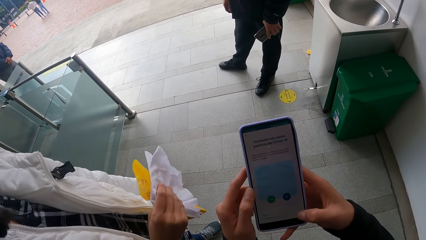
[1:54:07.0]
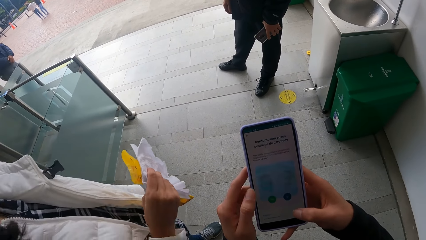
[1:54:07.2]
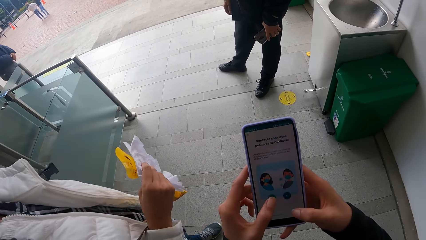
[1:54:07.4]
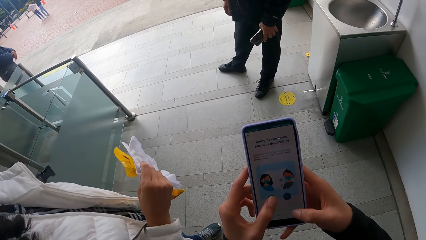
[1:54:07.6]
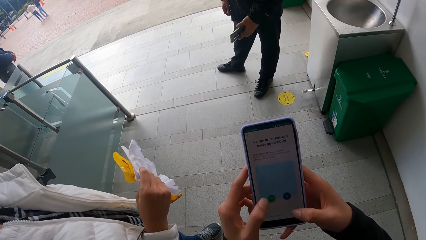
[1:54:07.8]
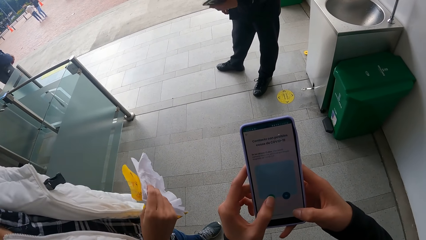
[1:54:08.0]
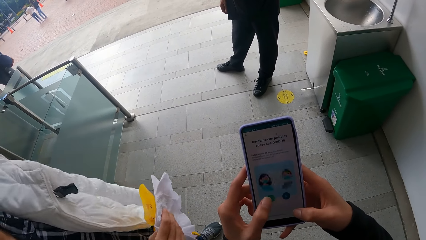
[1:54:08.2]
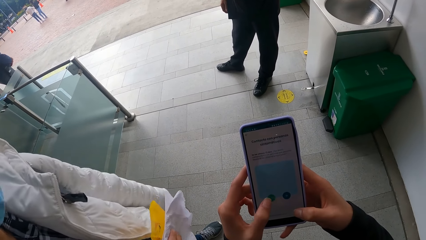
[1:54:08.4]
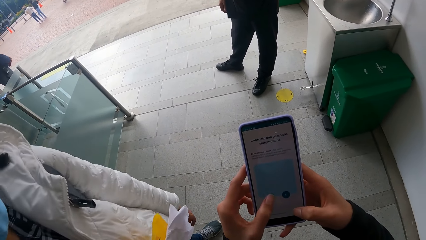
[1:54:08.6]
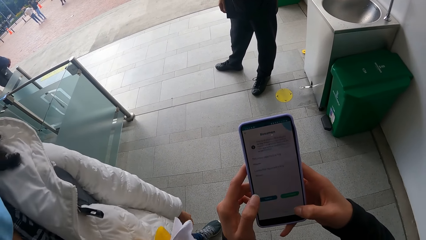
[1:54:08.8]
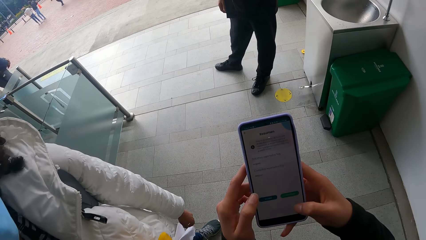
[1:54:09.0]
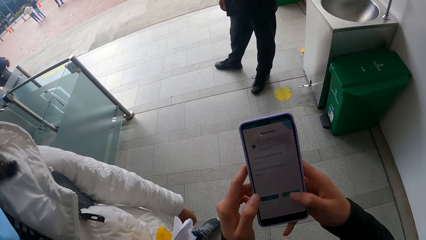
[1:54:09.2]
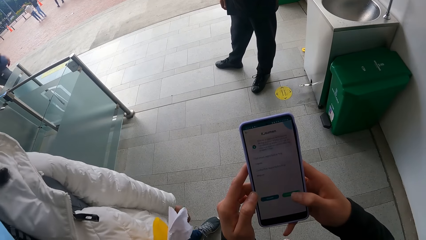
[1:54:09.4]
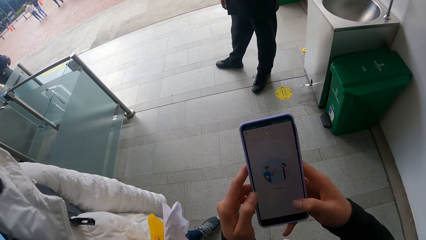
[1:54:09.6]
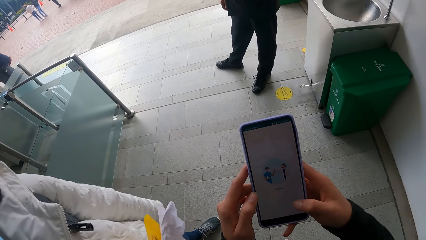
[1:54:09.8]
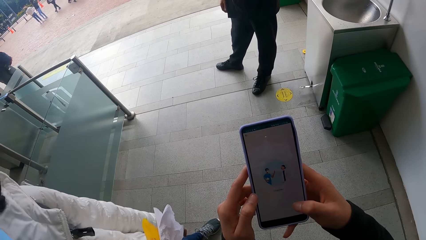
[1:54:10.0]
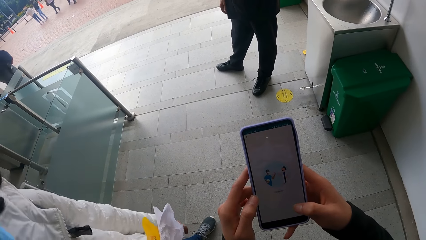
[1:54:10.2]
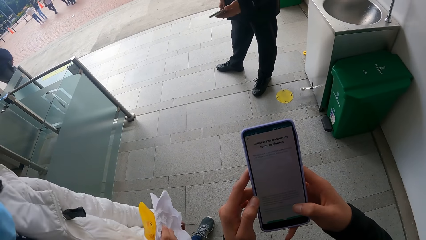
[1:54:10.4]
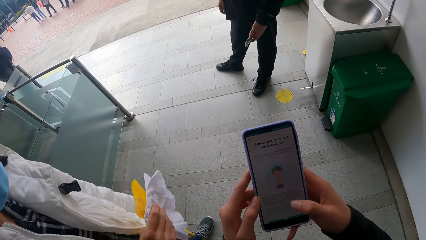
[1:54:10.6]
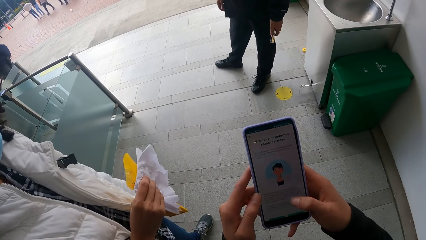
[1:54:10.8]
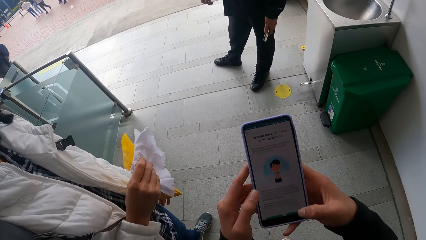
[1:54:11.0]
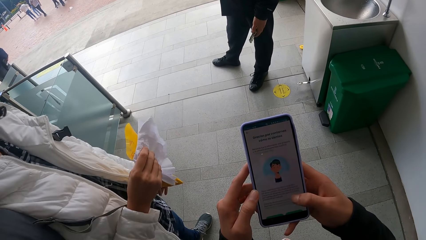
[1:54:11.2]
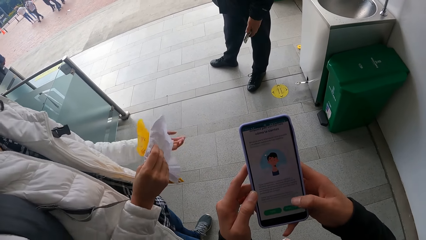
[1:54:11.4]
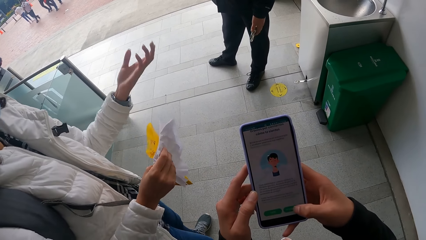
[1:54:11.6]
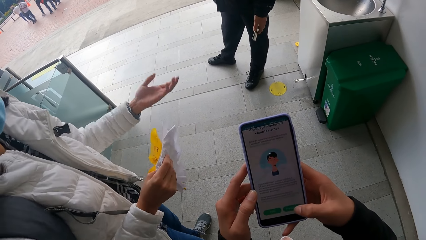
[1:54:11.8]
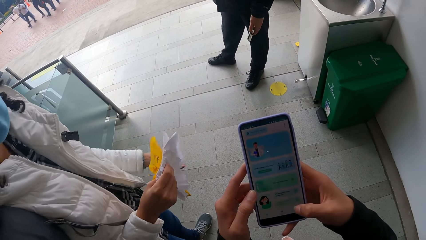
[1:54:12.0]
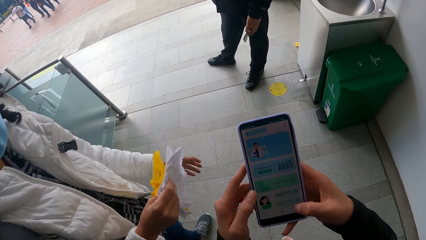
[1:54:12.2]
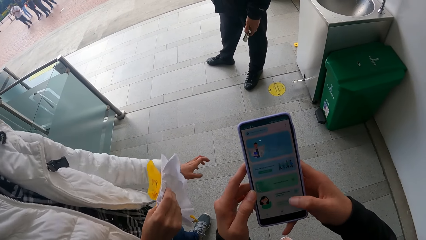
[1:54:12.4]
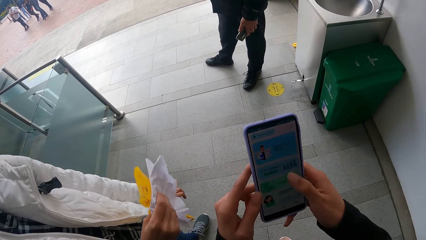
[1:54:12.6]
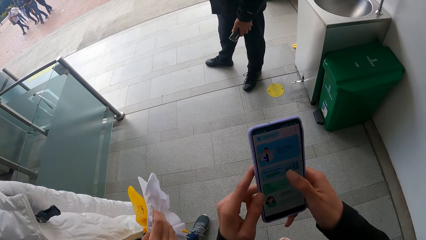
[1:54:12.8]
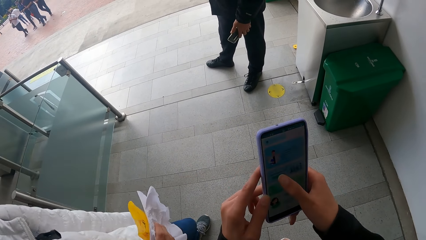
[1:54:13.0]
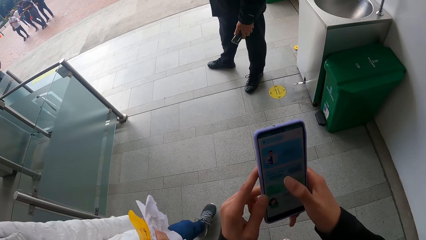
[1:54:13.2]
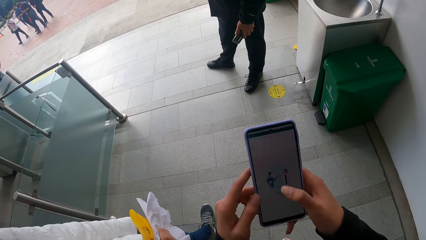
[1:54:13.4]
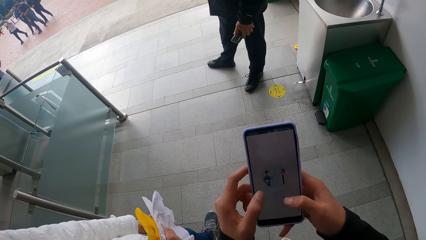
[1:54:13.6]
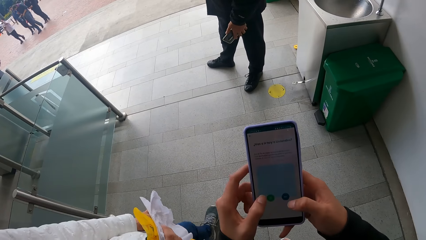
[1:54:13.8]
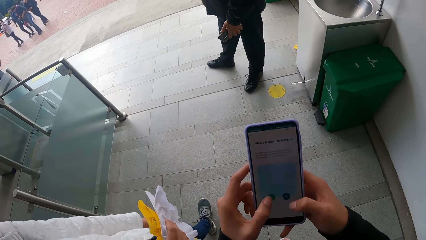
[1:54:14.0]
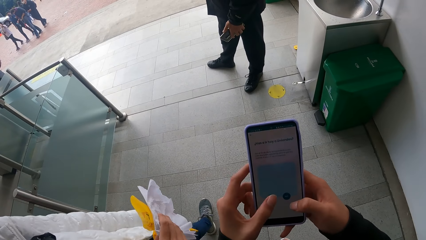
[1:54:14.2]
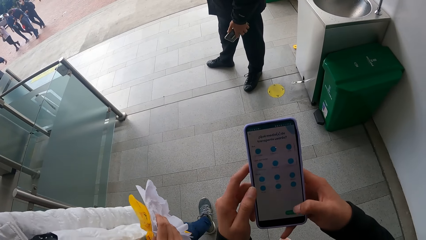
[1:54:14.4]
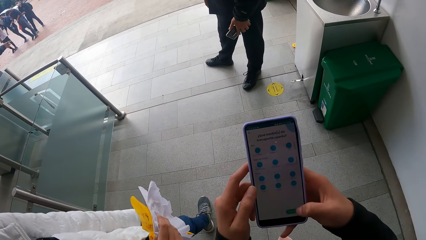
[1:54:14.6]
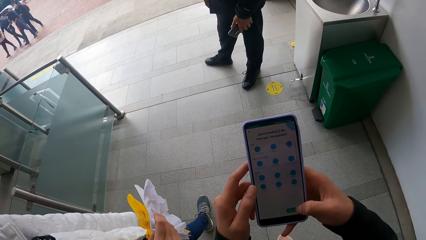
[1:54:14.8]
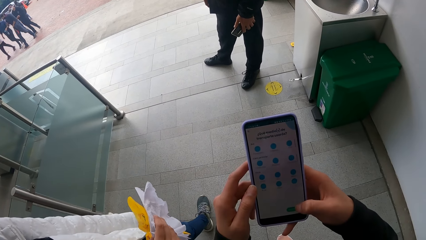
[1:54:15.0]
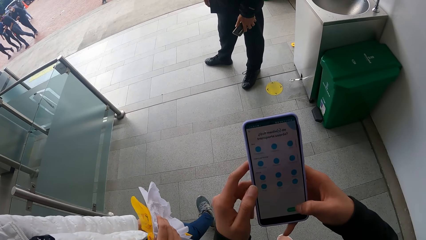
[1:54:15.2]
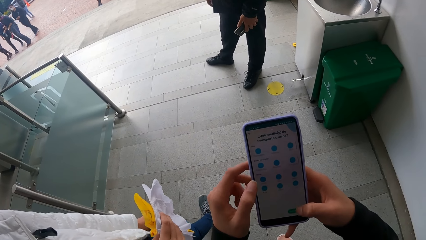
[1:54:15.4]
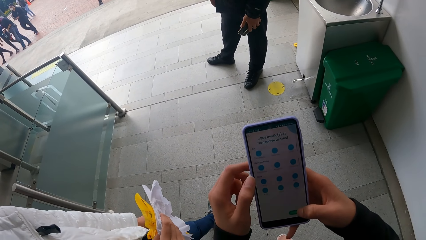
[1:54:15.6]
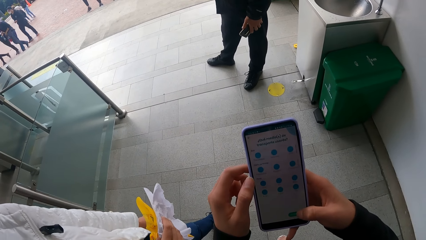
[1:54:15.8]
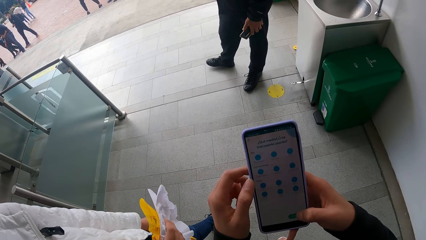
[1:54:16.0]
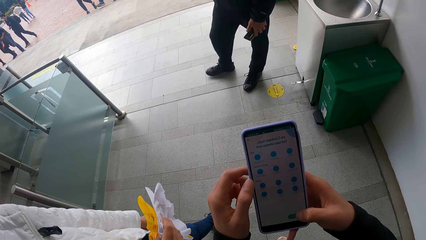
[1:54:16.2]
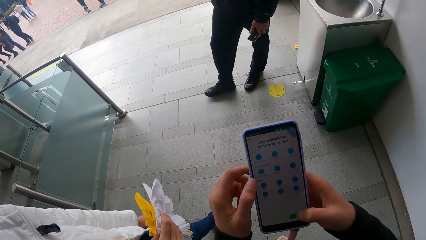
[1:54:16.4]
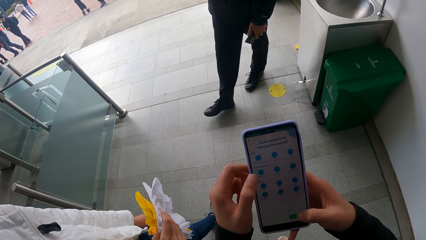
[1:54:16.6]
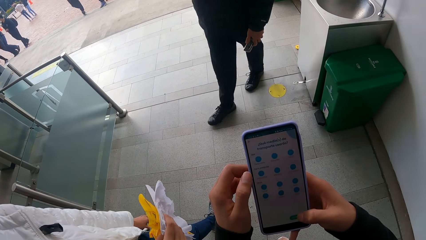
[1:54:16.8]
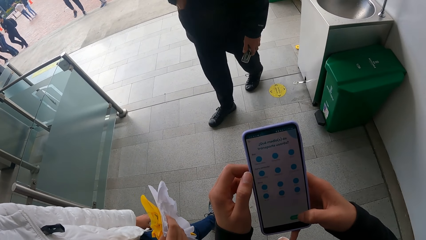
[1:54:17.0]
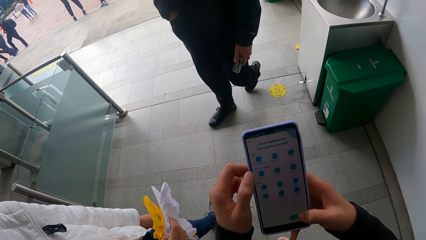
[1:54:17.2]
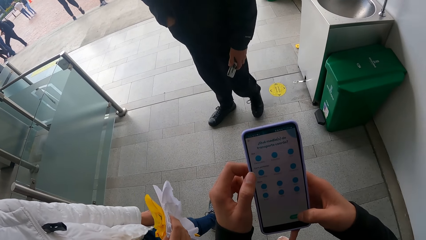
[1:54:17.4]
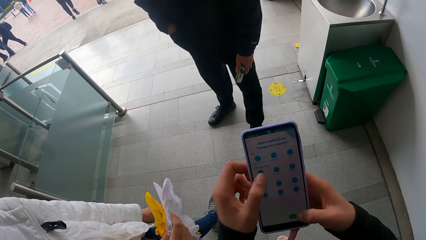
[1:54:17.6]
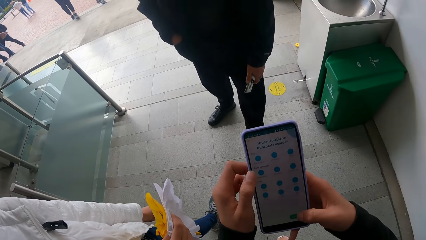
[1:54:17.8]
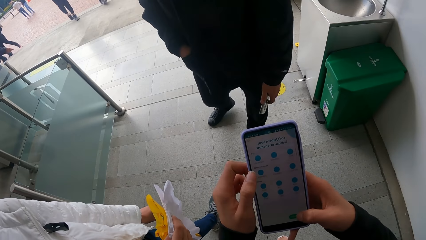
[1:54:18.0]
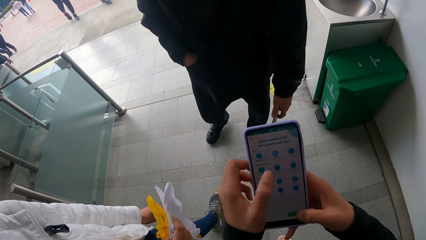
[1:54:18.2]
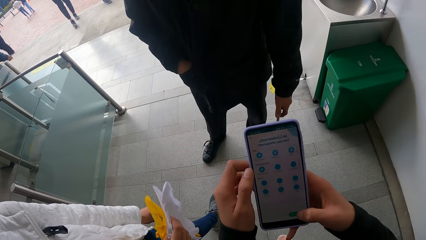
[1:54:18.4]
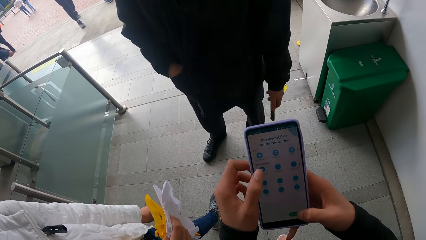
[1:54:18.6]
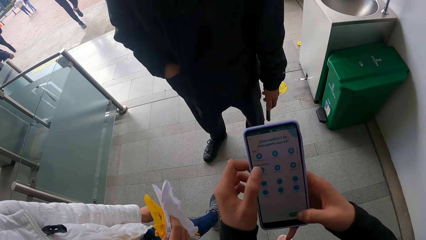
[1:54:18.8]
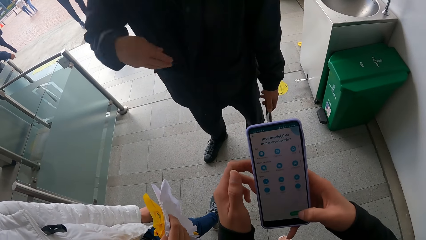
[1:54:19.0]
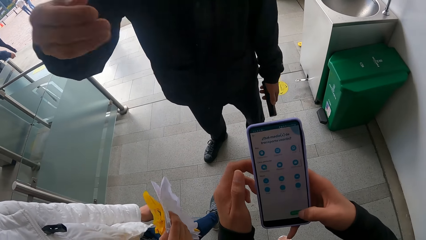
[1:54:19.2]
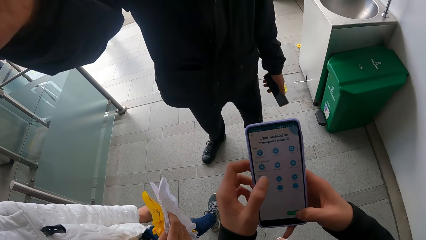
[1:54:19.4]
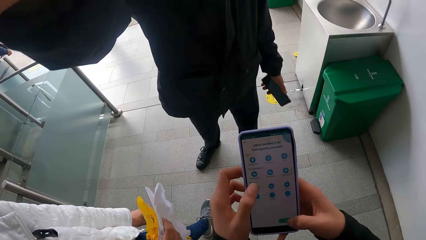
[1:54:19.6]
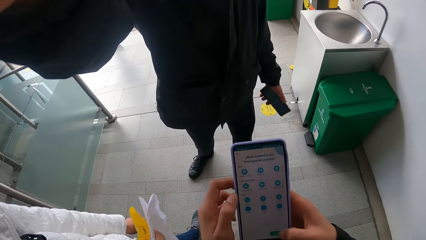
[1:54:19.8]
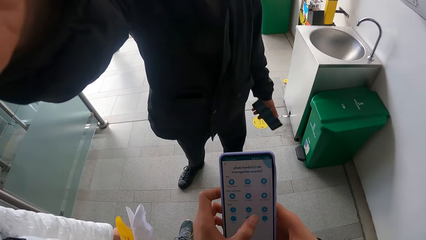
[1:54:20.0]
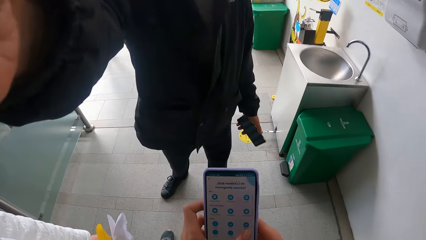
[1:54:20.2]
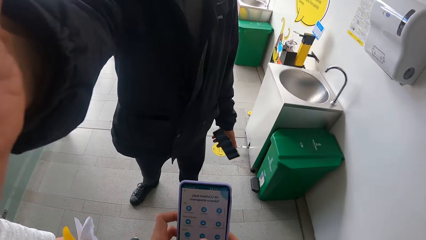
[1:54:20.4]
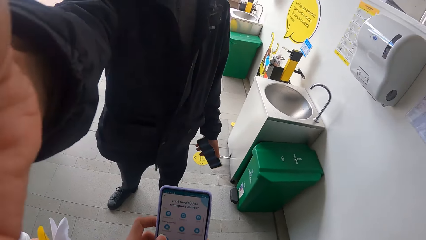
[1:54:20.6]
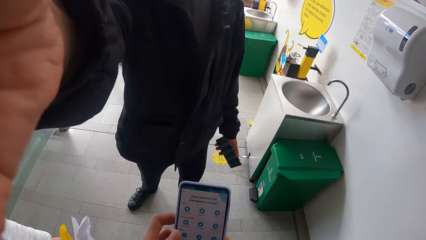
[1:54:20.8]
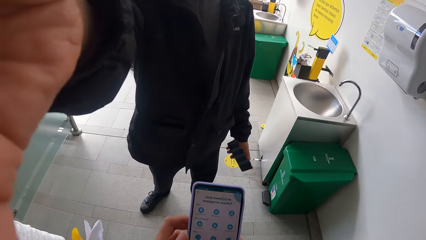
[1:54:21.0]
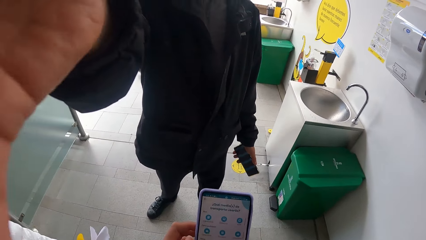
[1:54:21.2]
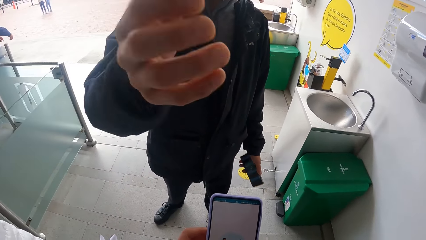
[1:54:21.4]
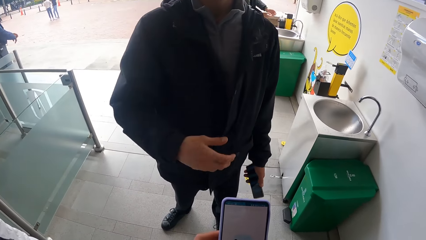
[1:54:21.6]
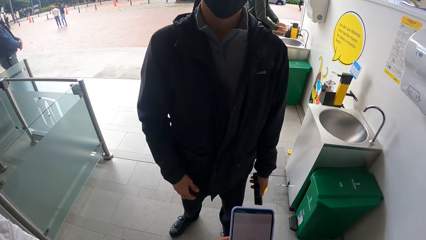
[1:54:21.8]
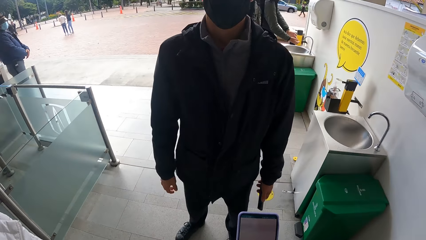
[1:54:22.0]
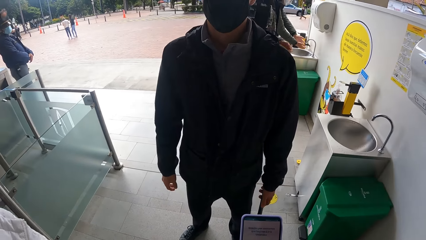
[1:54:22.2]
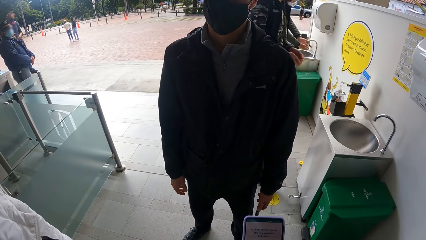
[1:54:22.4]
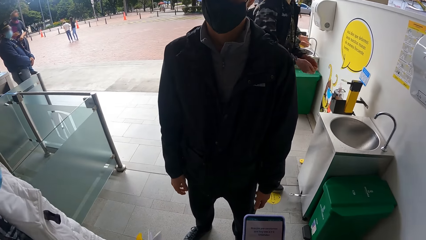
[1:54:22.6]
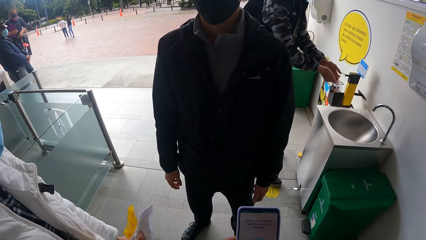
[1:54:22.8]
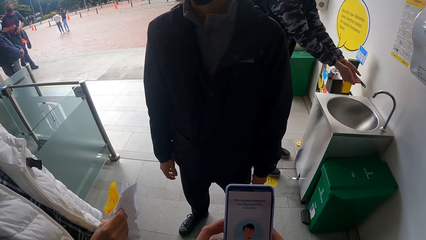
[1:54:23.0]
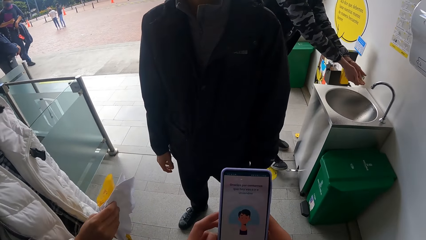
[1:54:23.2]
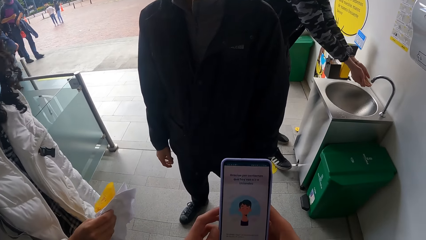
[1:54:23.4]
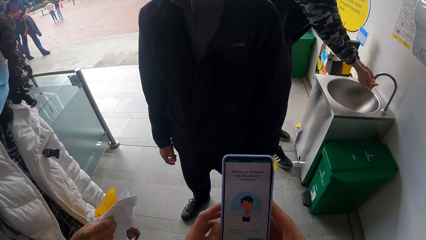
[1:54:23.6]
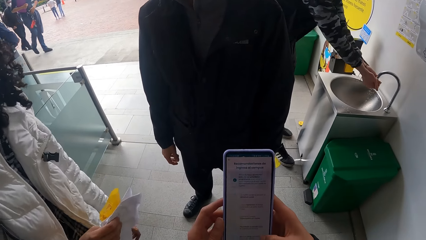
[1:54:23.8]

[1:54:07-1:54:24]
The man interacts with the woman. The man holds the phone in his left hand. The man moves closer to the camera wearer and stretches the hand. The man touches the face of the camera wearer with his right hand.
